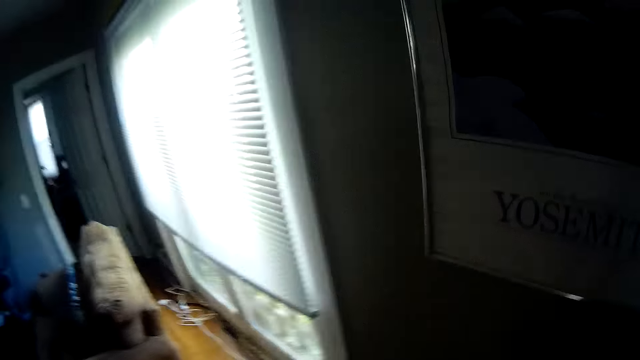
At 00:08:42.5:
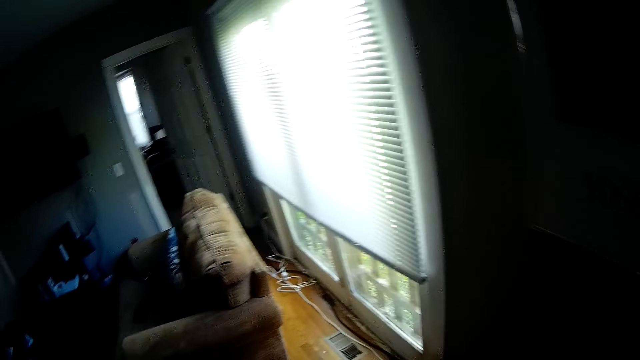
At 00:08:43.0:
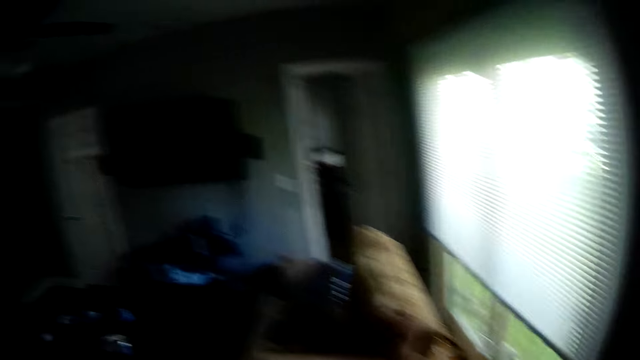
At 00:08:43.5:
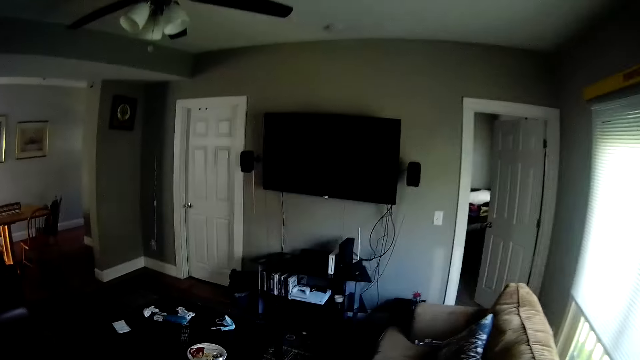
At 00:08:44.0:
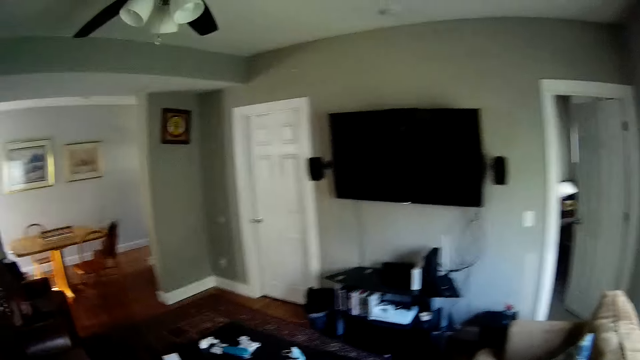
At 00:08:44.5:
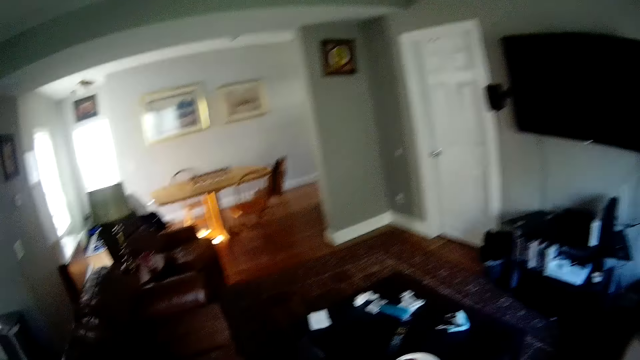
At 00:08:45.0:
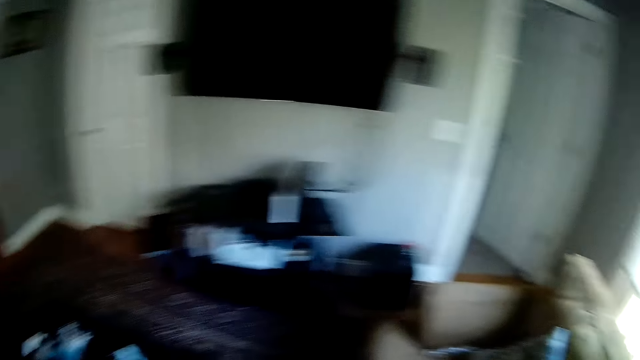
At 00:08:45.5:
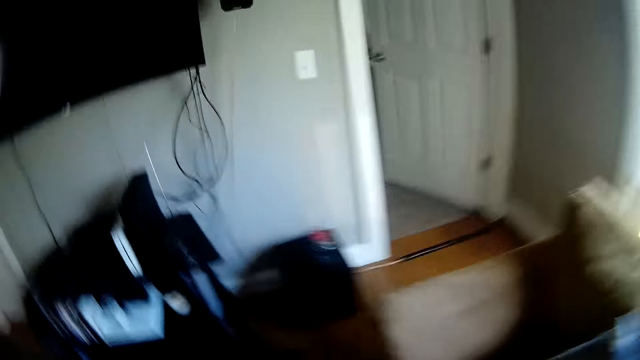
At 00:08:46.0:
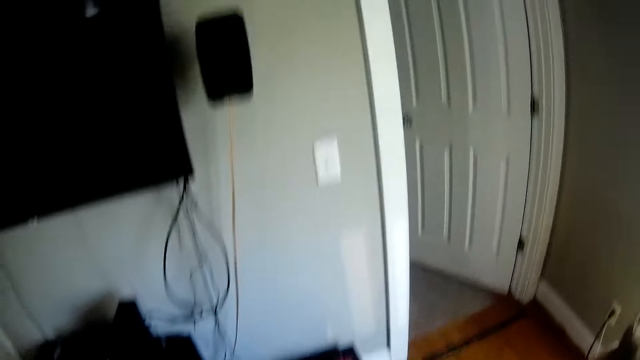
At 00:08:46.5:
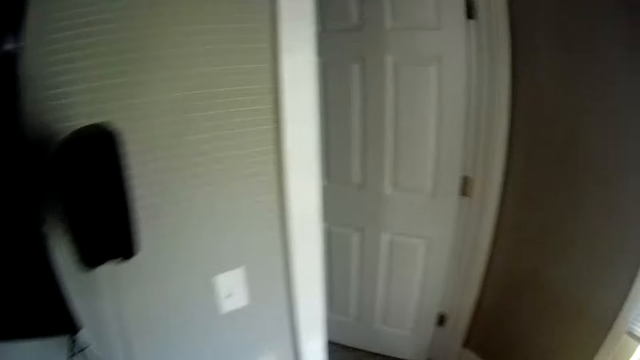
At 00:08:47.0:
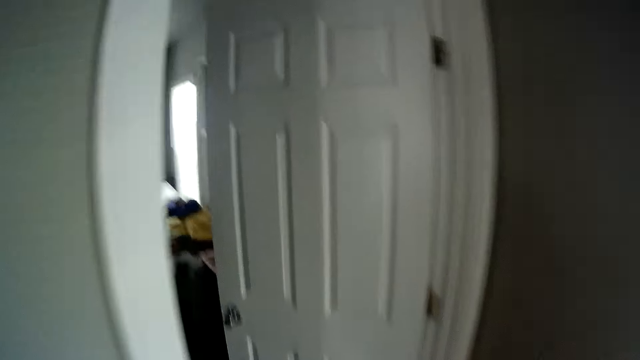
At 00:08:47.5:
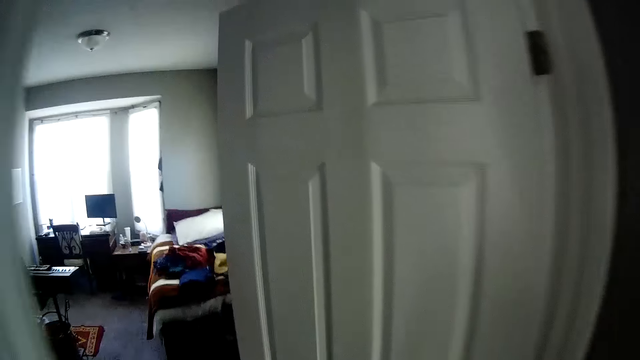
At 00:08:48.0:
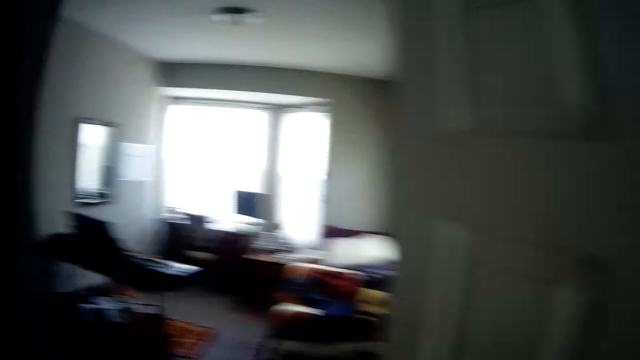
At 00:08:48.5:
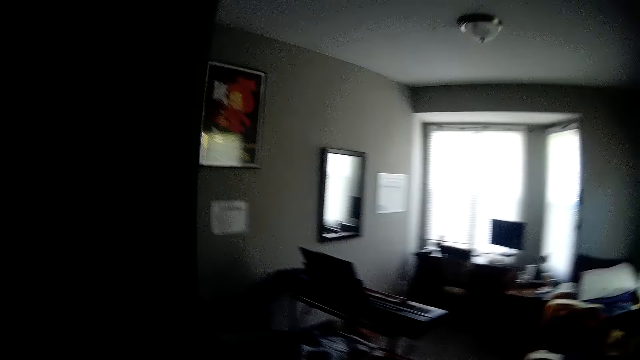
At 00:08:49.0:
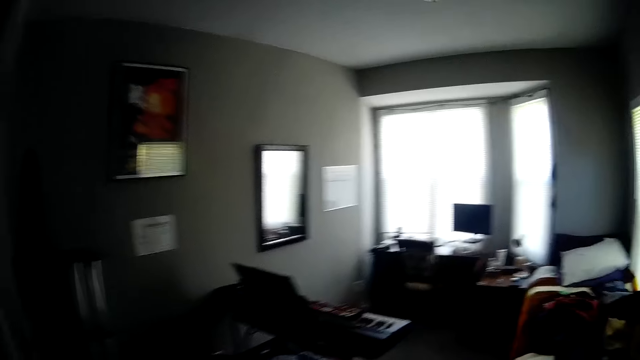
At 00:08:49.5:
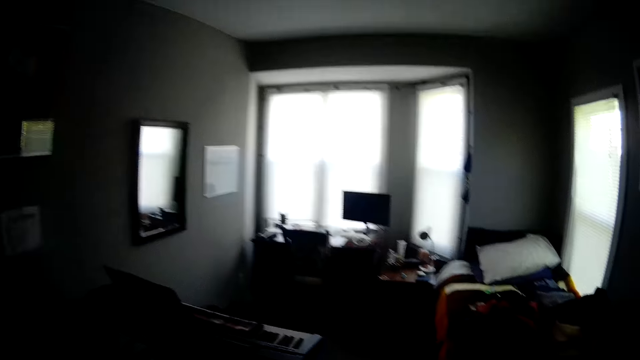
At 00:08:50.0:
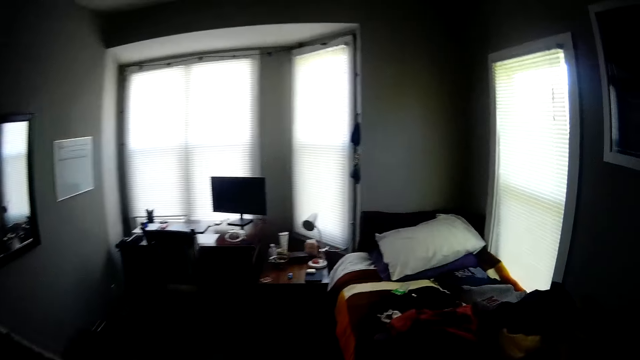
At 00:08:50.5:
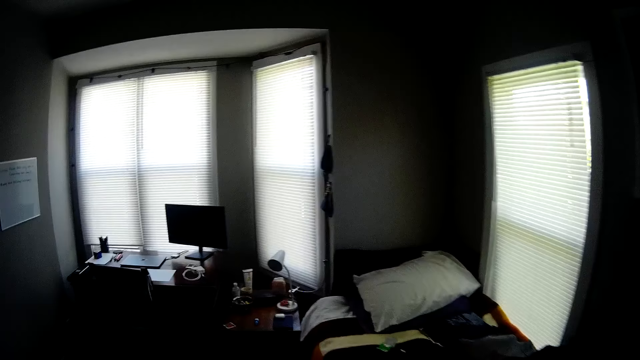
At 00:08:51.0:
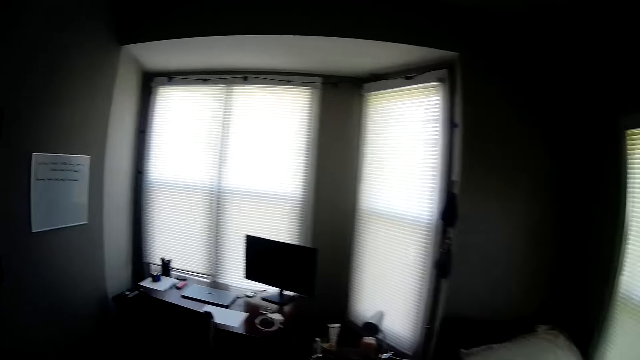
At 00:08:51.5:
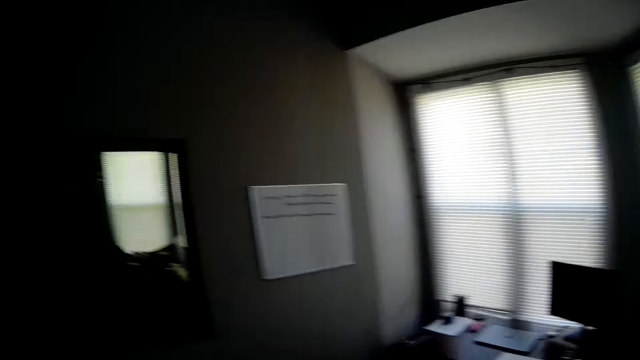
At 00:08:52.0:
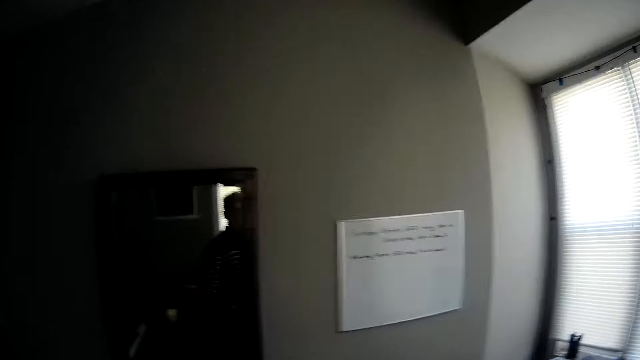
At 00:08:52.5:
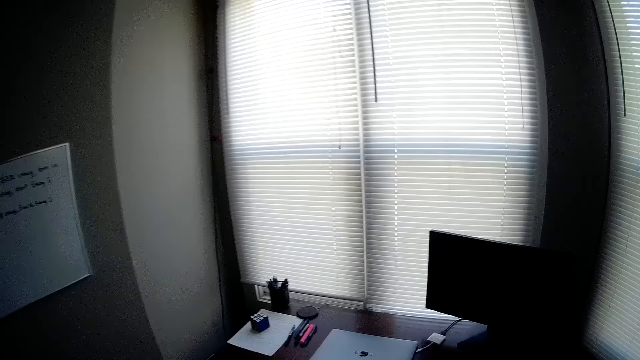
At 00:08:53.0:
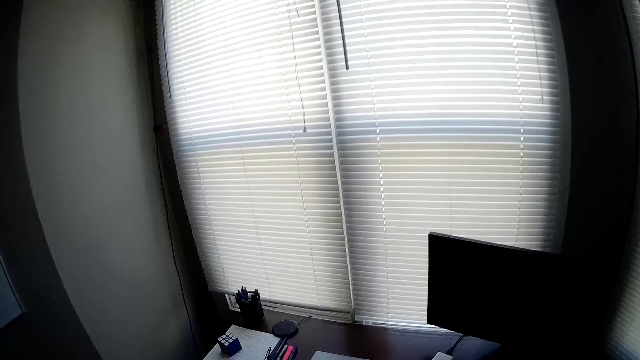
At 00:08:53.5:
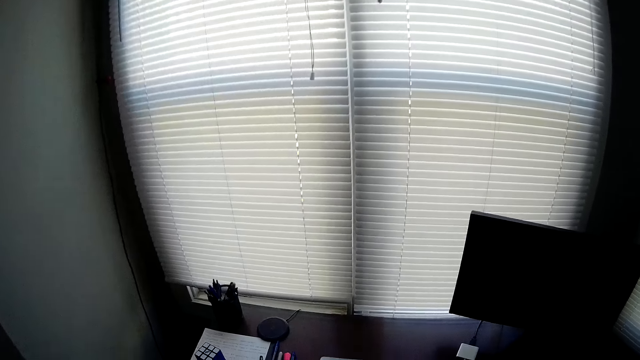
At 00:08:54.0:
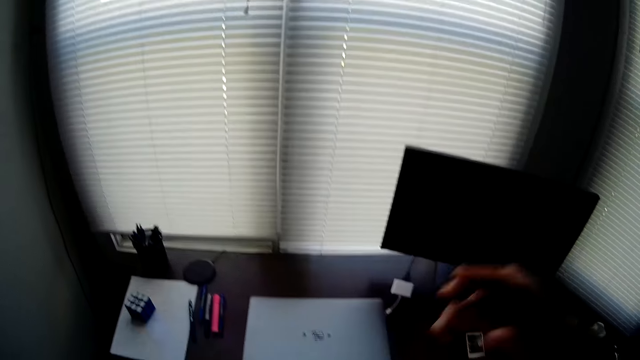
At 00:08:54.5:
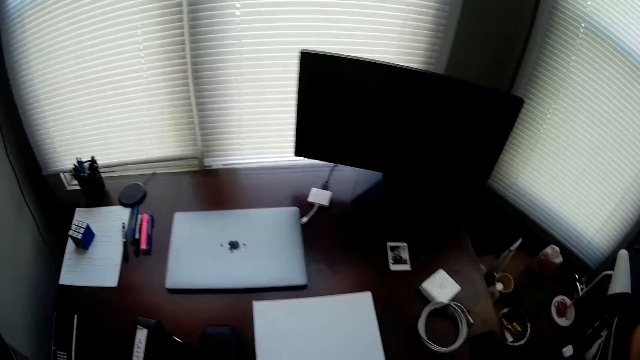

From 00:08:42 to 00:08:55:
The camera wearer walks to a bedroom from the sitting room. They walk towards a desk in the bedroom.
